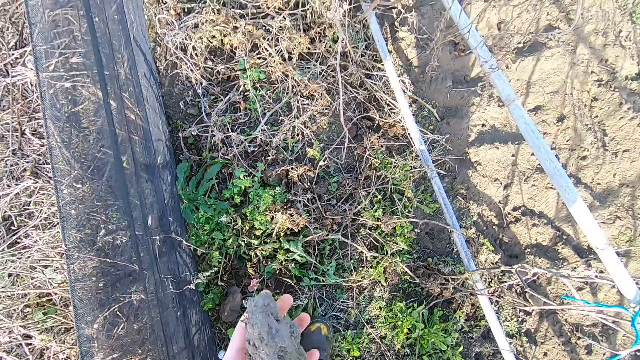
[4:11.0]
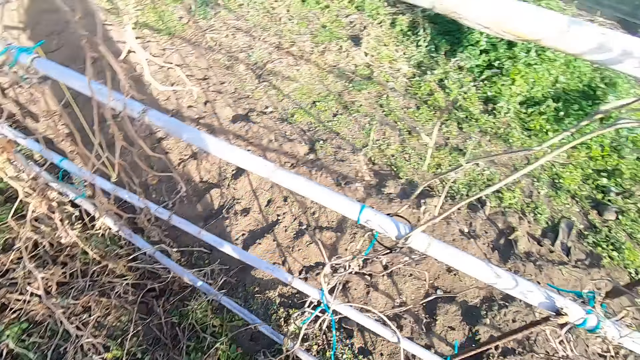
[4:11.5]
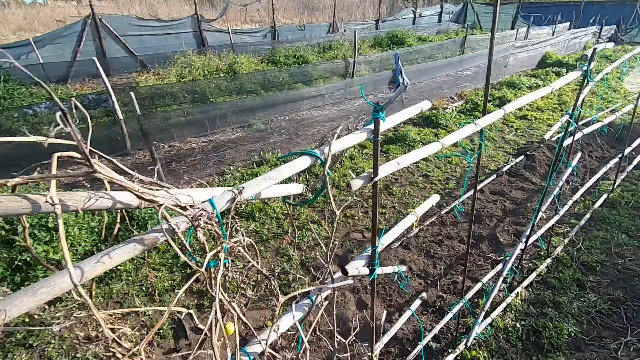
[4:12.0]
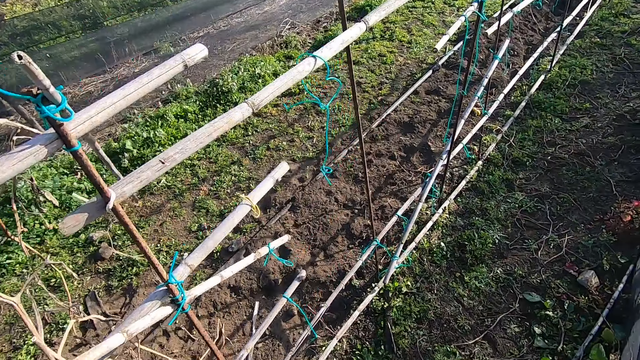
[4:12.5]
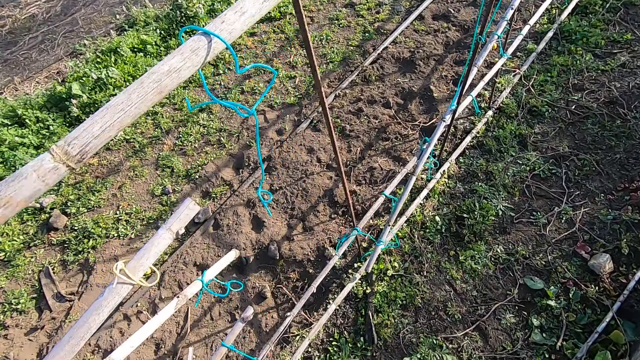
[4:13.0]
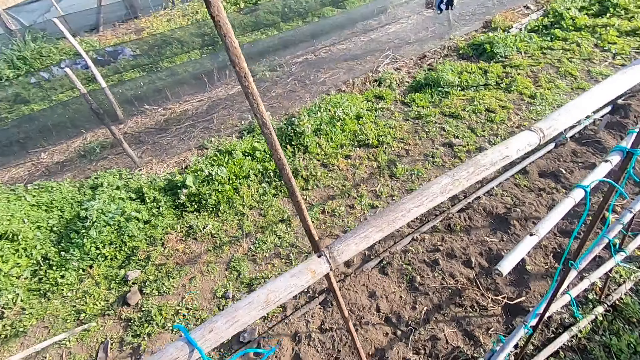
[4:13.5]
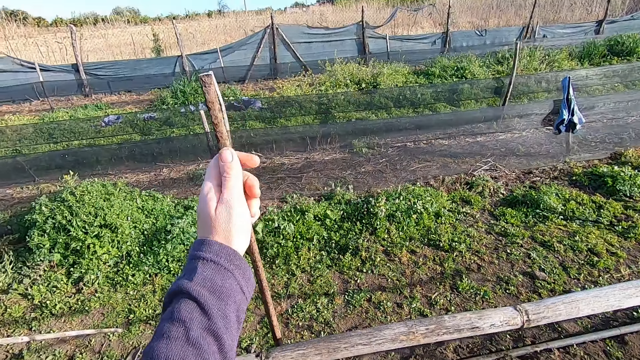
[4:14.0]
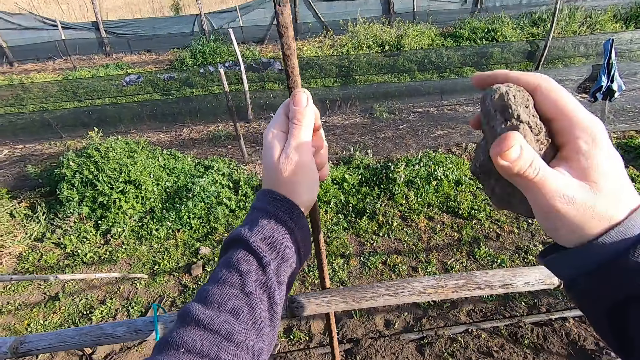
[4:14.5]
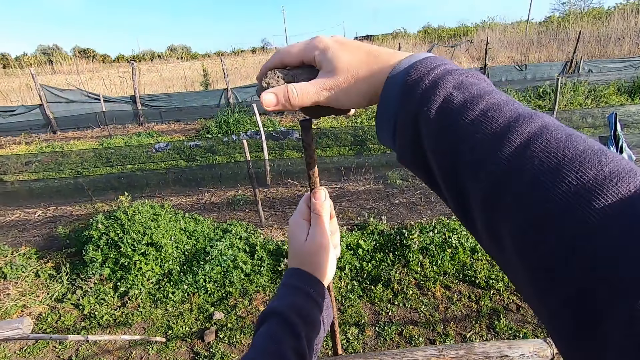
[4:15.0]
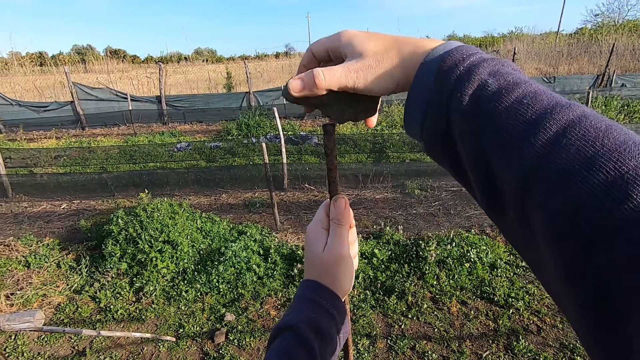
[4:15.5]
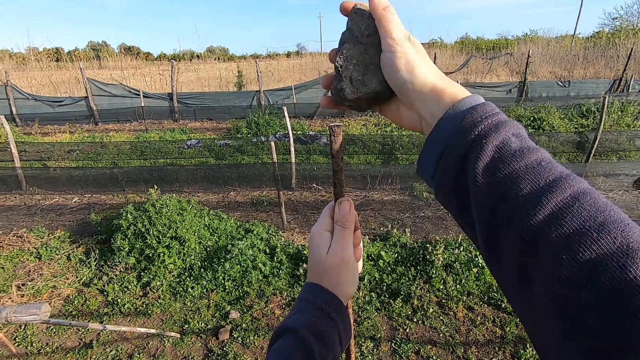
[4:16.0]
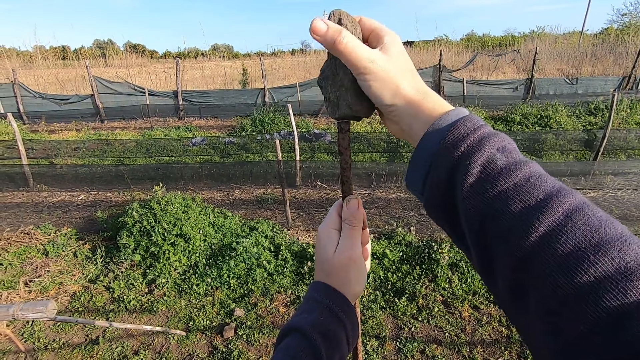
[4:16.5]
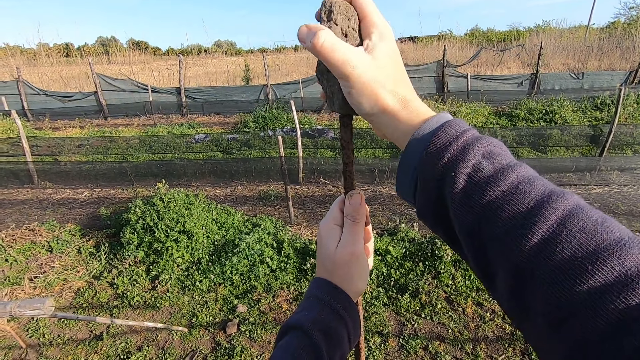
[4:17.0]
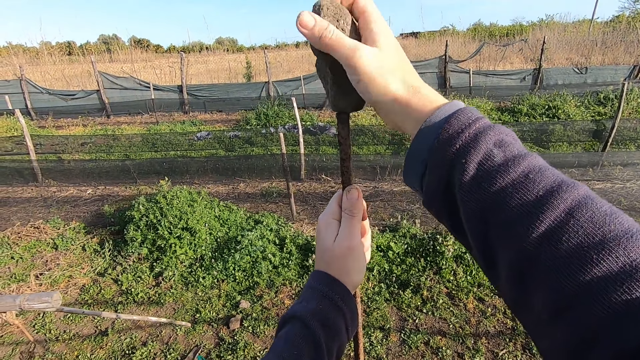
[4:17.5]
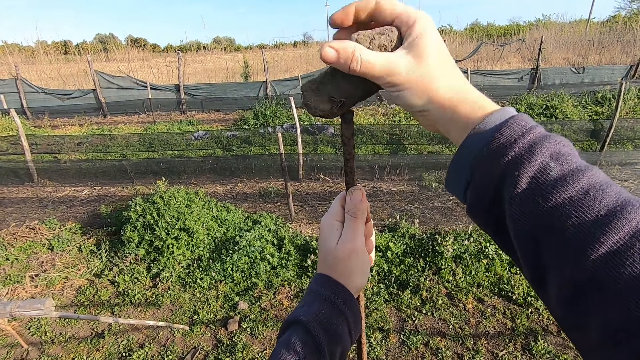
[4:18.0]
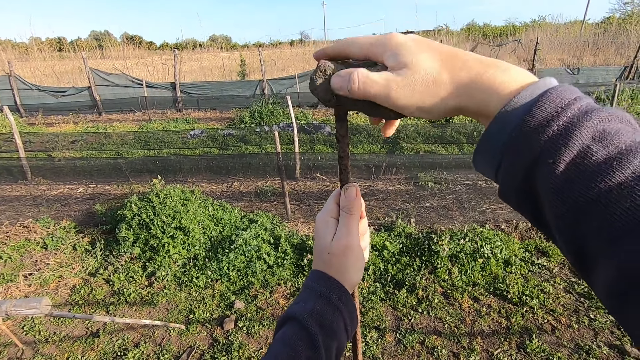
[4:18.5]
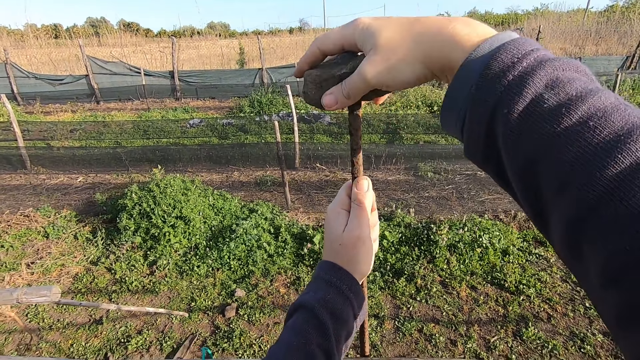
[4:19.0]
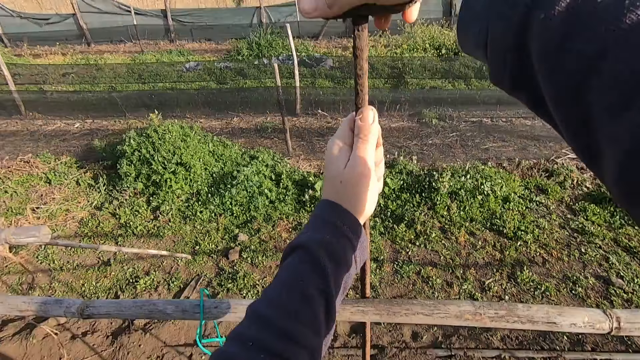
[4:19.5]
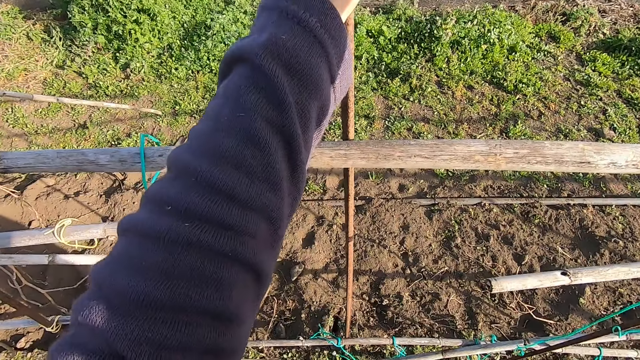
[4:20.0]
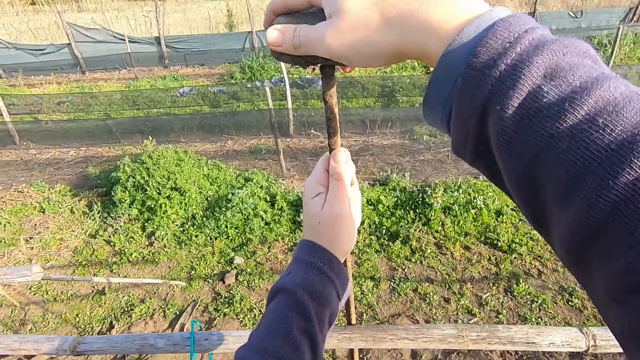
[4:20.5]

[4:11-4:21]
The camera wearer walks back to the wood fence at the farm. They hold an iron rod with the left hand. They hit the metal rod with a stone.

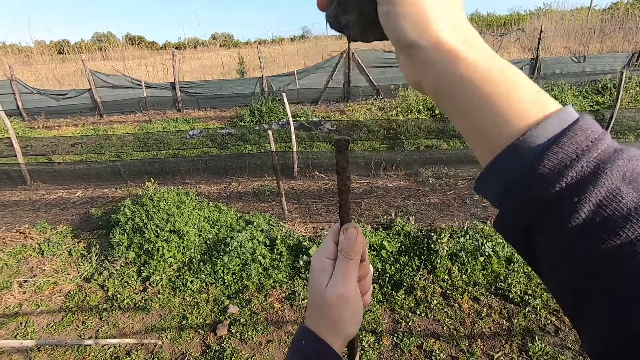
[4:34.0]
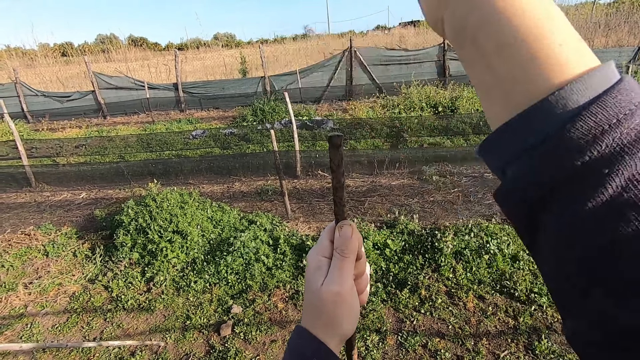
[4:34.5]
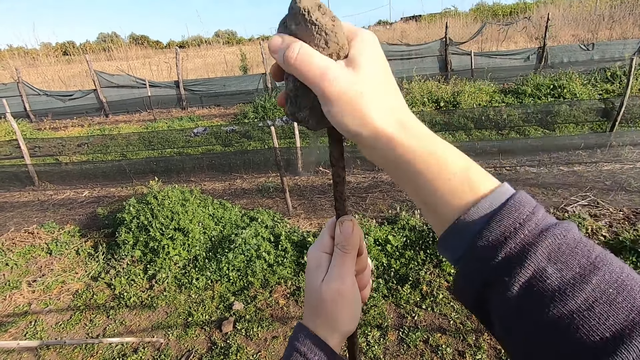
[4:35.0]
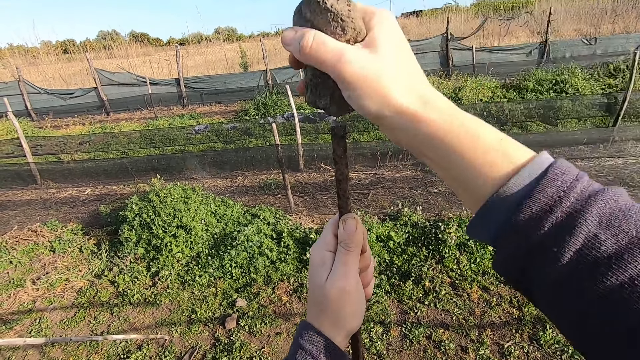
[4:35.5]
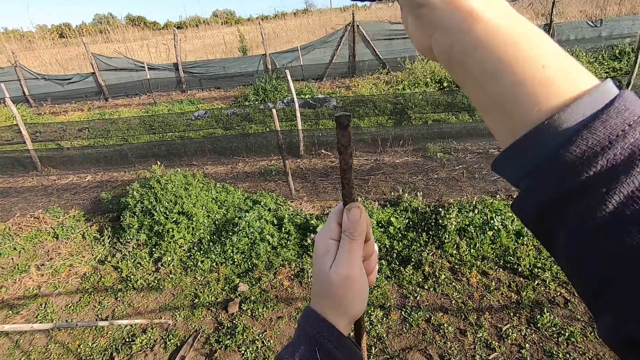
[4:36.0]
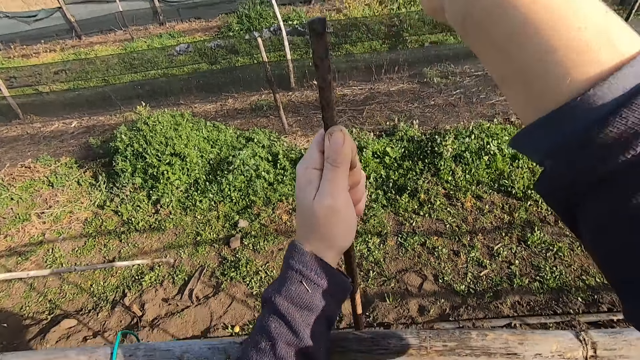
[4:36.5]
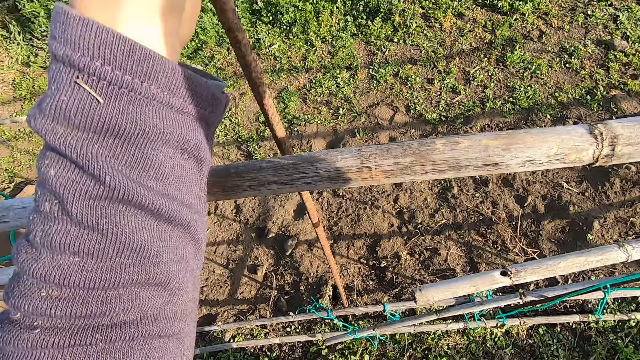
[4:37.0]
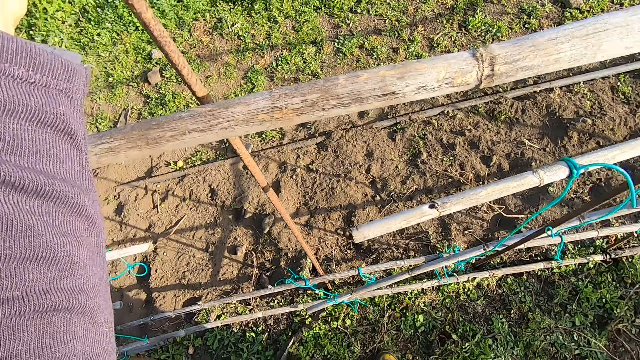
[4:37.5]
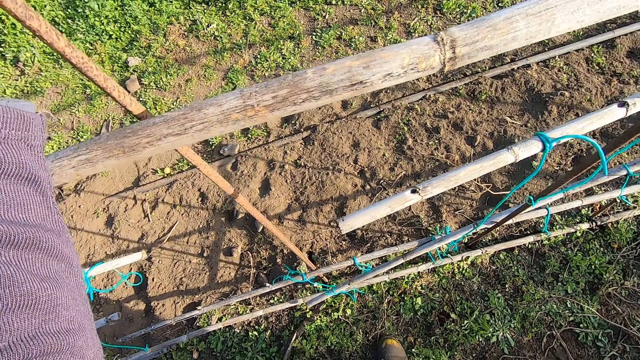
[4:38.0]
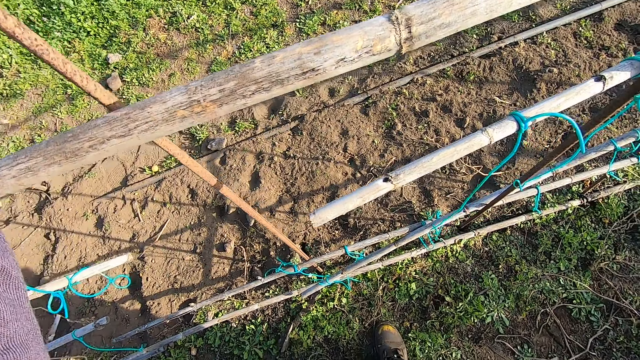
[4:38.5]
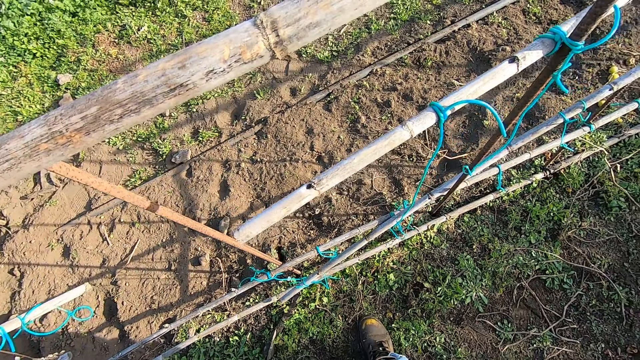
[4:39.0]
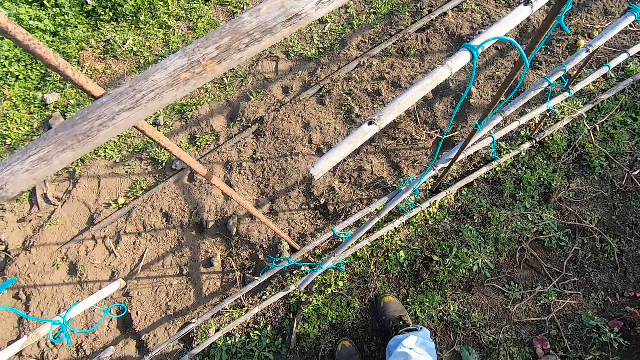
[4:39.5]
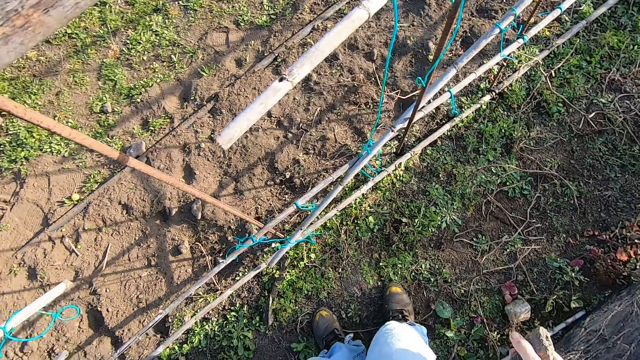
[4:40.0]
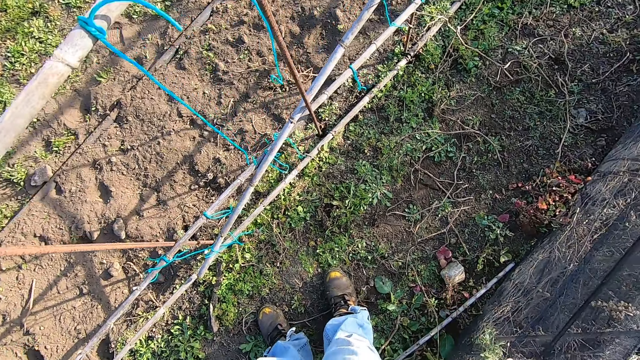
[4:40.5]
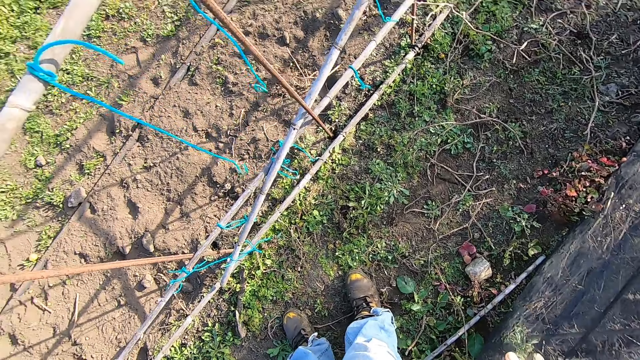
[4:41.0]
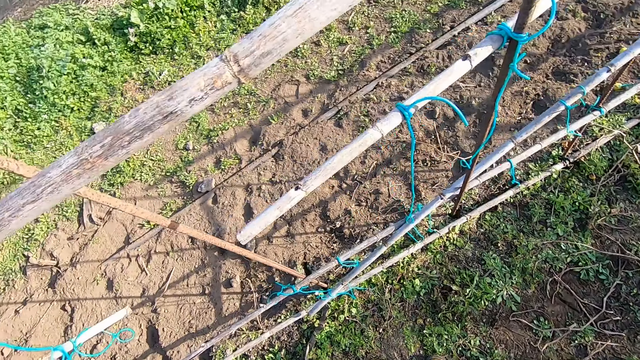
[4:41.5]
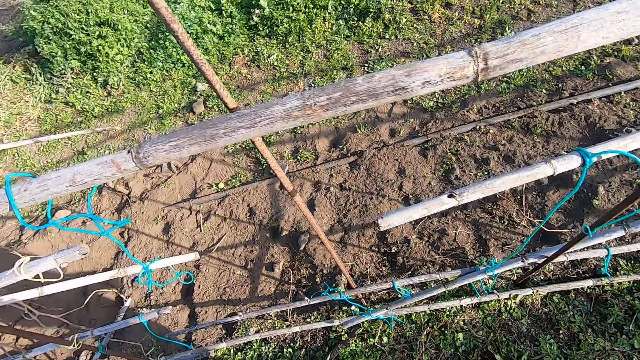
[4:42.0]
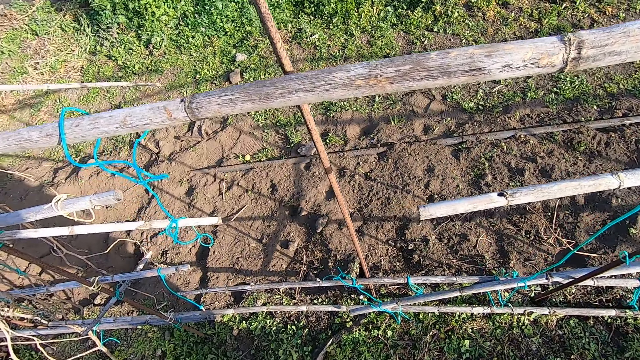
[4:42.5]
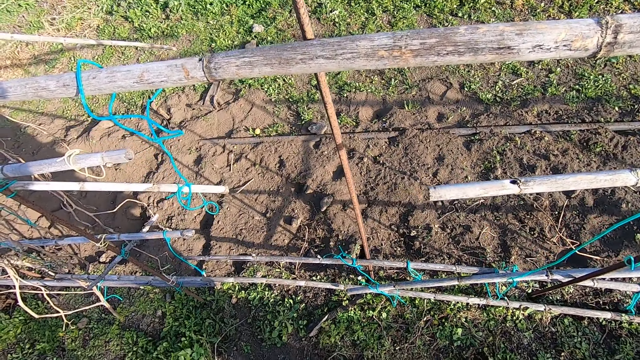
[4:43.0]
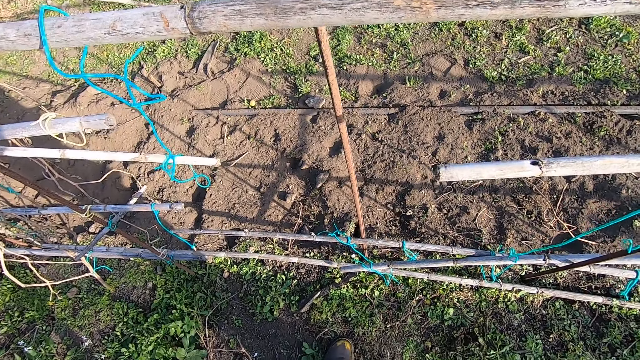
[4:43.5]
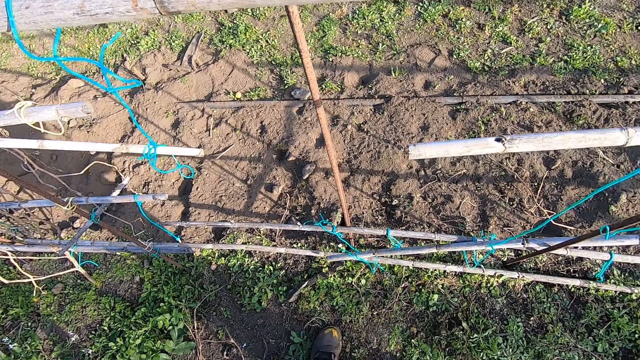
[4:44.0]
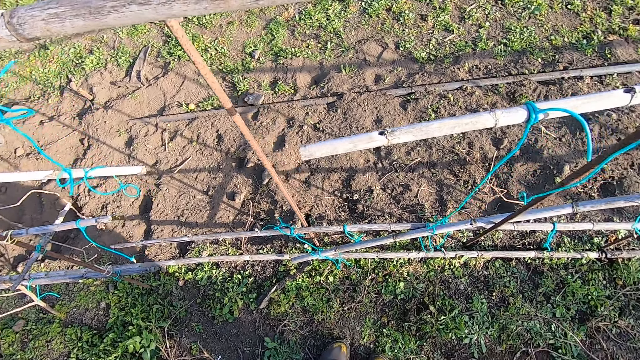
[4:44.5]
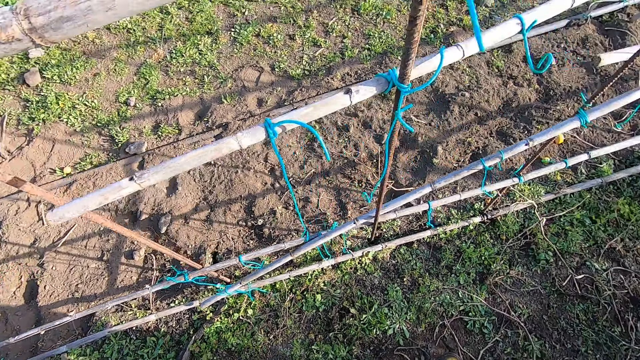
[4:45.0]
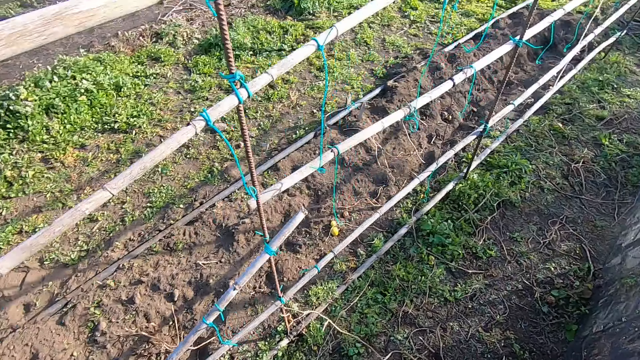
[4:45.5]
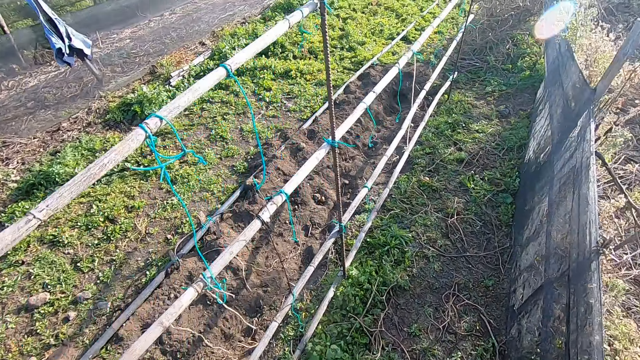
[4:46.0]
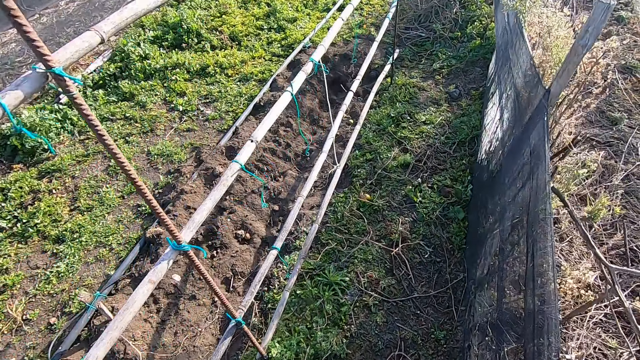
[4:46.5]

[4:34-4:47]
The camera wearer hits the iron rod with a stone in the right hand. They stare at the rod. They walk to the right side.
